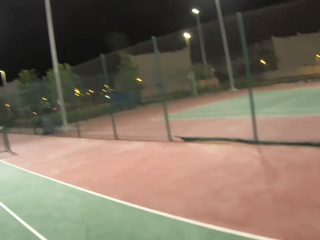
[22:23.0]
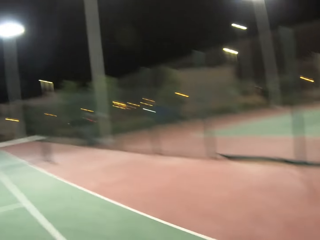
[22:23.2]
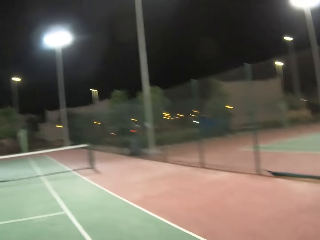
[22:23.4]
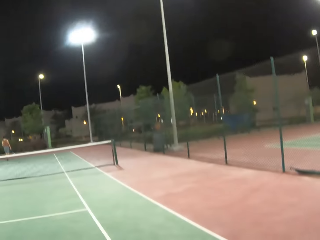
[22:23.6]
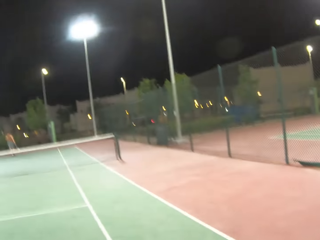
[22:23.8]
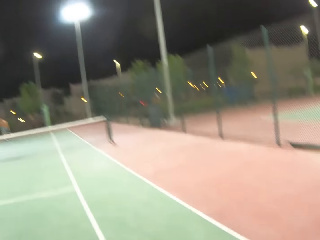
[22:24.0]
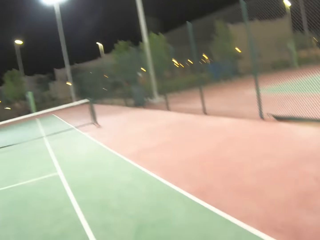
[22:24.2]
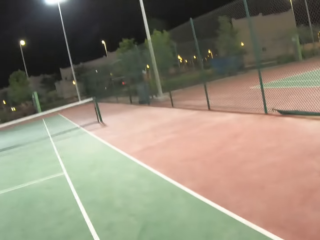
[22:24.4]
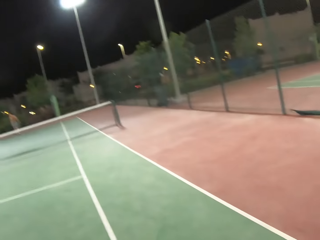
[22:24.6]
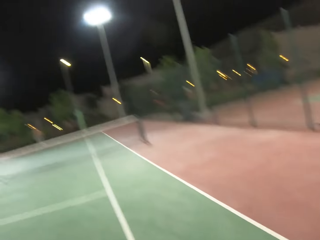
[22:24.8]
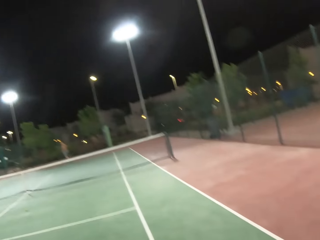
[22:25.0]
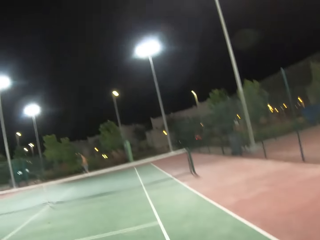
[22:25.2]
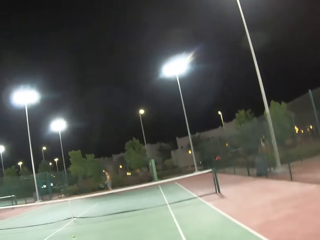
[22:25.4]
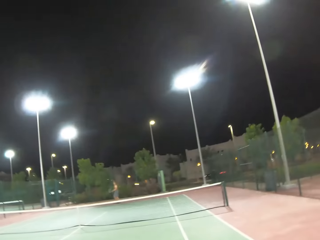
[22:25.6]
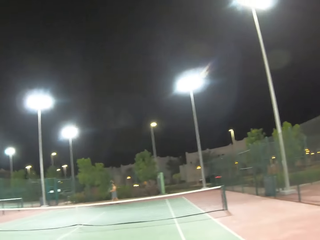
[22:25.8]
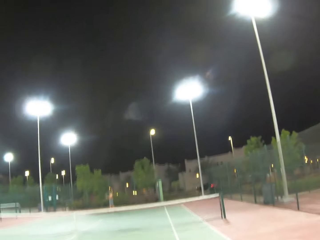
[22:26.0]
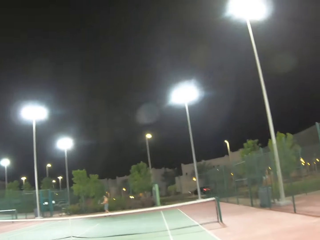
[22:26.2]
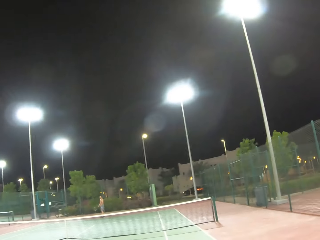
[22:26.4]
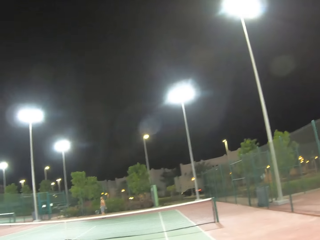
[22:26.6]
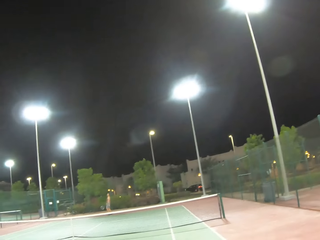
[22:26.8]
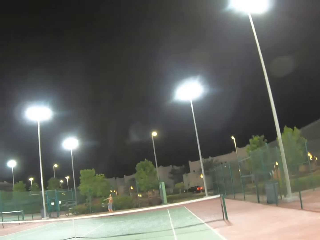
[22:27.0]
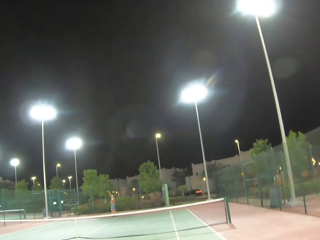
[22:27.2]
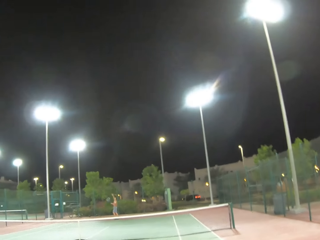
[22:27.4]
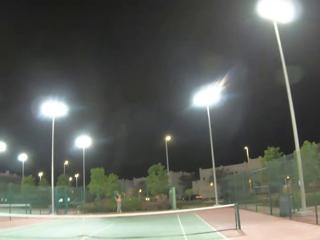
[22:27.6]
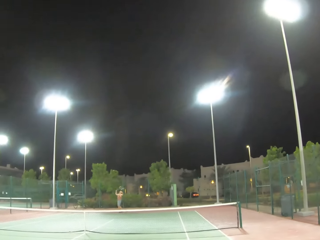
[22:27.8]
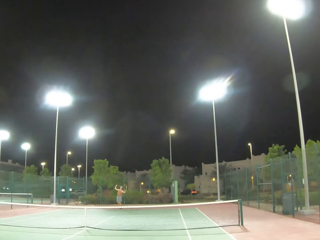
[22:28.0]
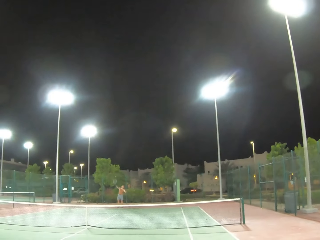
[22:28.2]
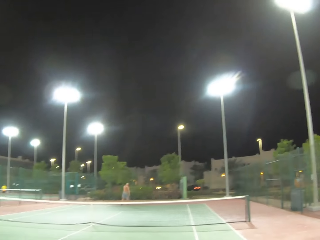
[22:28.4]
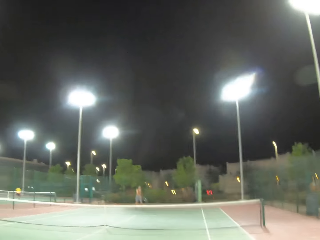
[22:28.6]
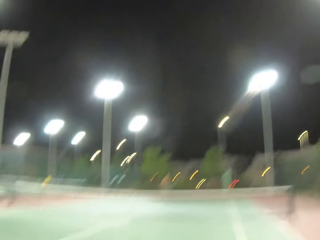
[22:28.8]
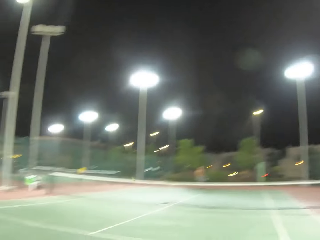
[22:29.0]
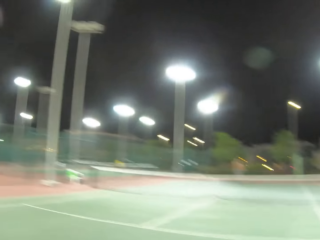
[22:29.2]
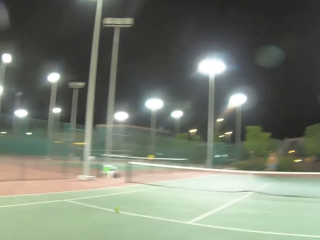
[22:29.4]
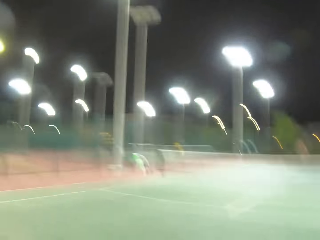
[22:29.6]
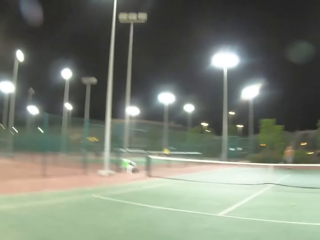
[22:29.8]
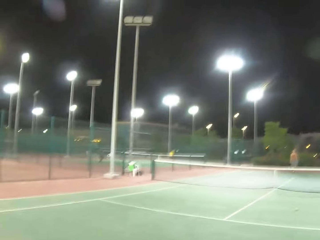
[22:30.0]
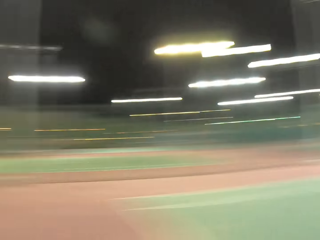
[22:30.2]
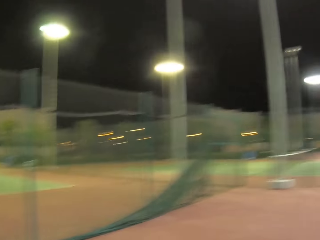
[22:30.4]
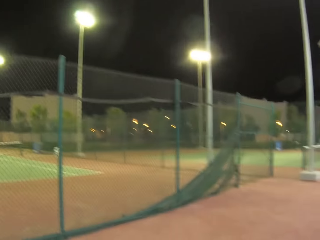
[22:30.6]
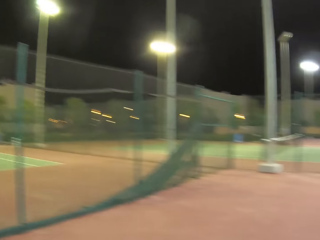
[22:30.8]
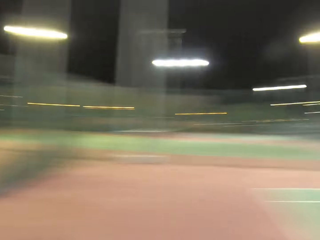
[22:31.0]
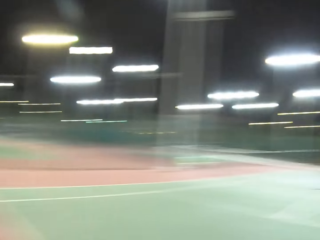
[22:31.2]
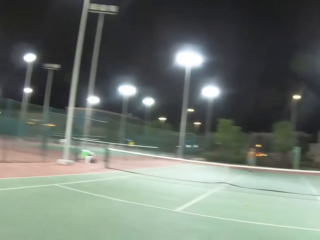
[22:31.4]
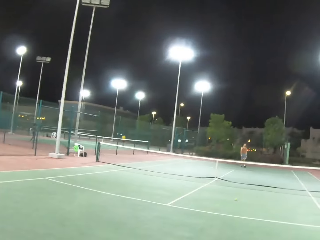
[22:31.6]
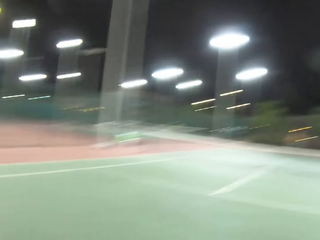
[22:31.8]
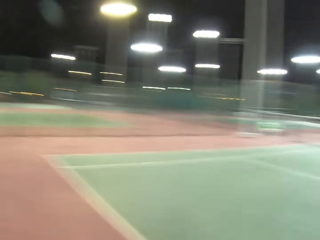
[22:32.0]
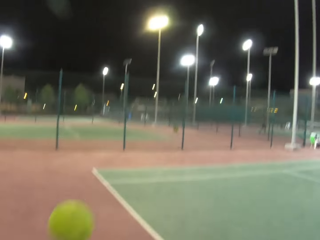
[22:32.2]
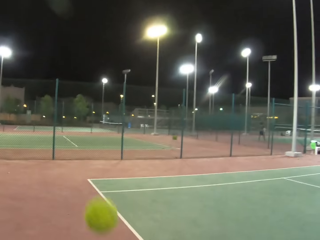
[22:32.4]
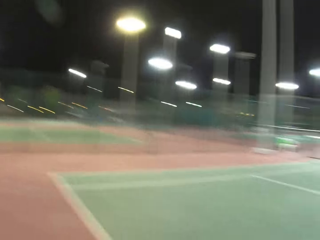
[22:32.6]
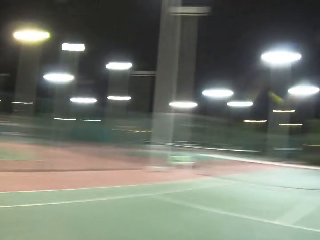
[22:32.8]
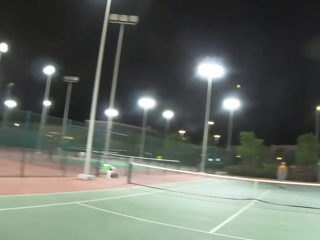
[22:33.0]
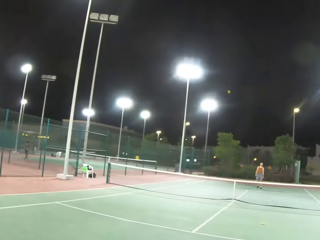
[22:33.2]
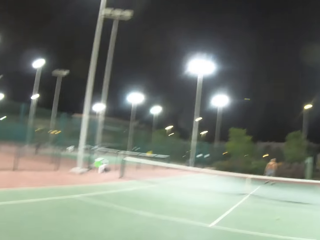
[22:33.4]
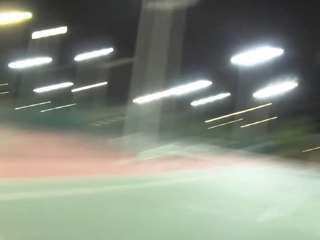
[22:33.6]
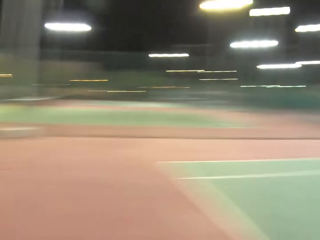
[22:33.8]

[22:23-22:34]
A man serves a tennis ball in the court. The camera wearer walks around in the tennis court.

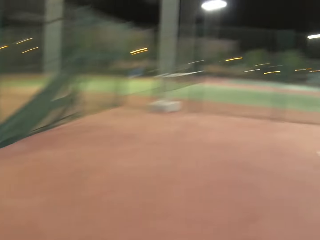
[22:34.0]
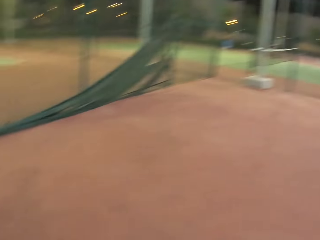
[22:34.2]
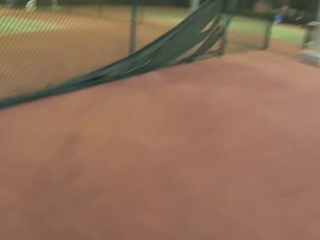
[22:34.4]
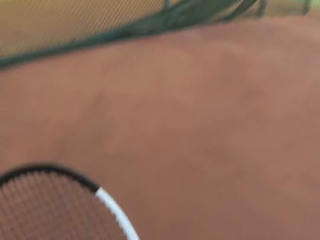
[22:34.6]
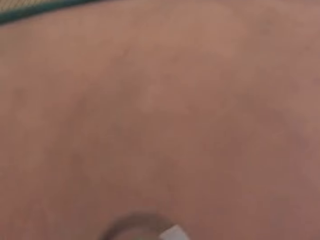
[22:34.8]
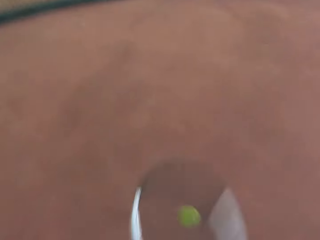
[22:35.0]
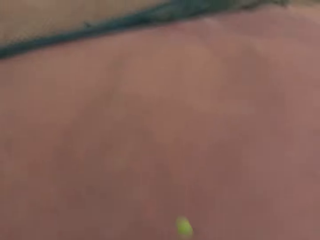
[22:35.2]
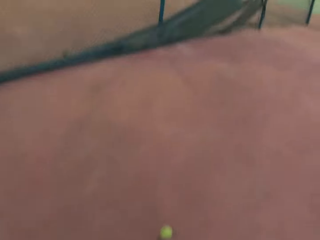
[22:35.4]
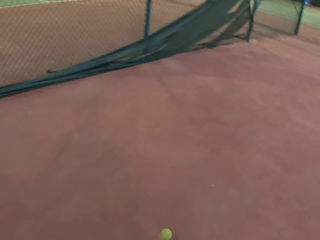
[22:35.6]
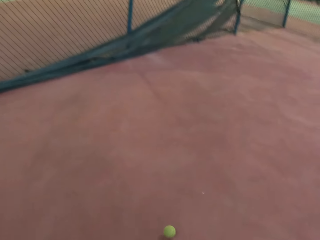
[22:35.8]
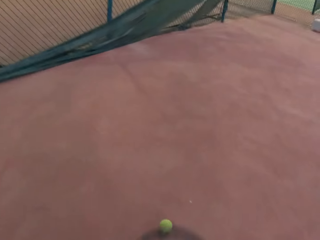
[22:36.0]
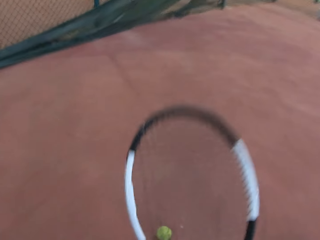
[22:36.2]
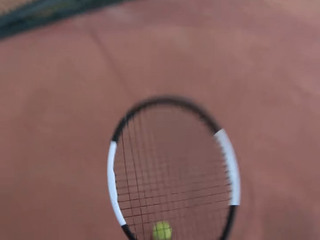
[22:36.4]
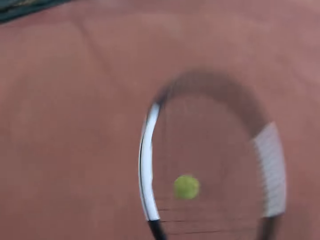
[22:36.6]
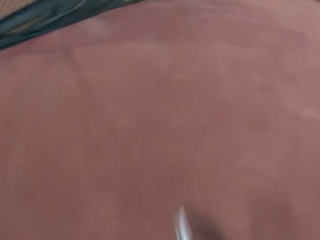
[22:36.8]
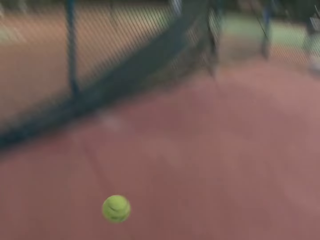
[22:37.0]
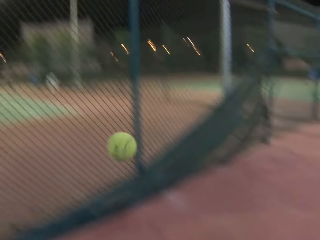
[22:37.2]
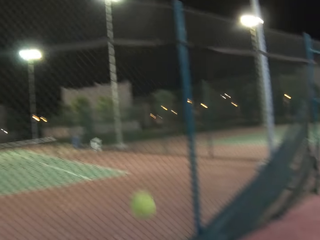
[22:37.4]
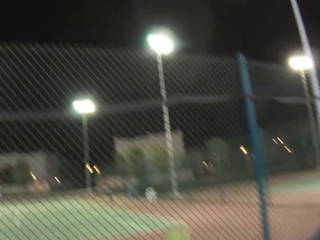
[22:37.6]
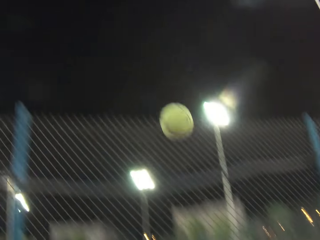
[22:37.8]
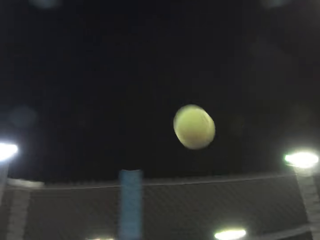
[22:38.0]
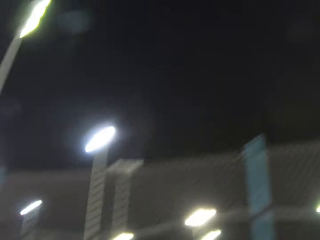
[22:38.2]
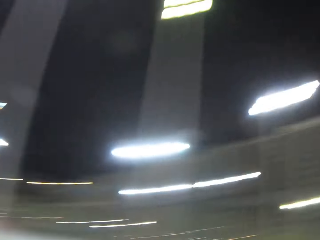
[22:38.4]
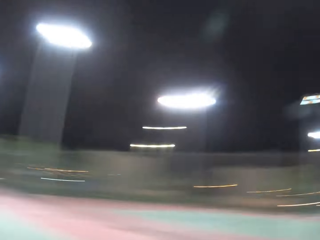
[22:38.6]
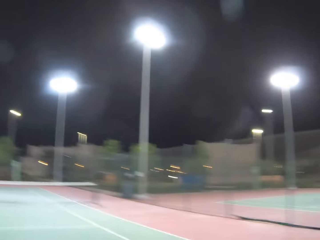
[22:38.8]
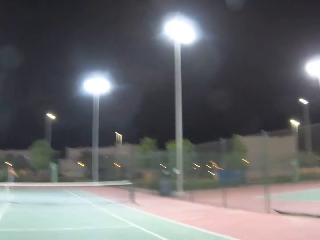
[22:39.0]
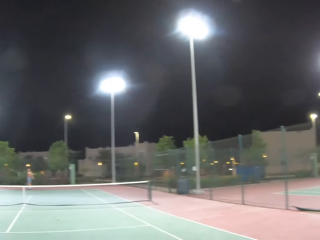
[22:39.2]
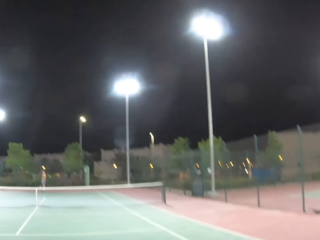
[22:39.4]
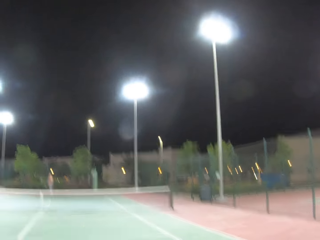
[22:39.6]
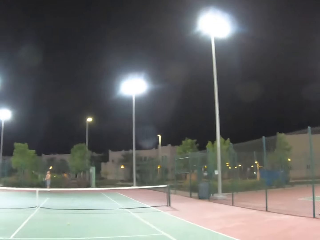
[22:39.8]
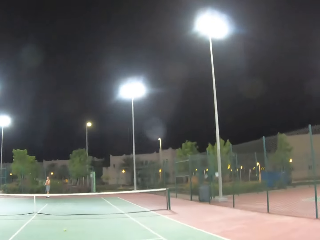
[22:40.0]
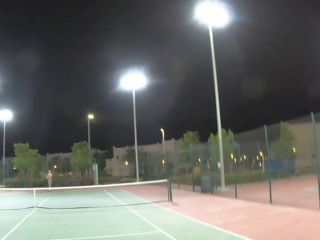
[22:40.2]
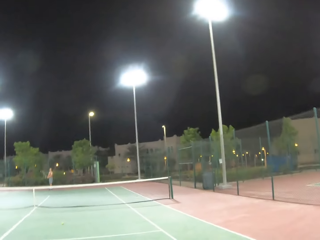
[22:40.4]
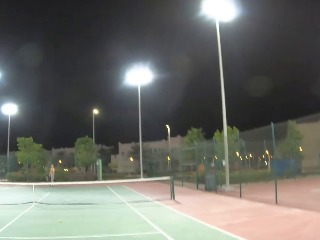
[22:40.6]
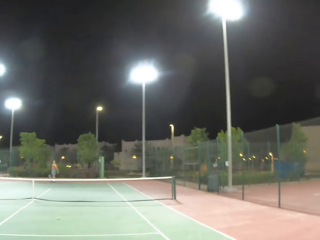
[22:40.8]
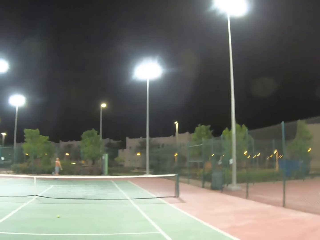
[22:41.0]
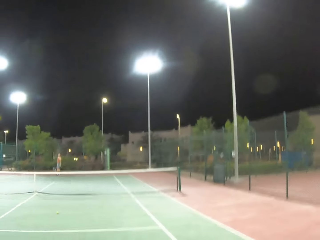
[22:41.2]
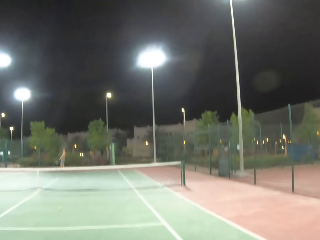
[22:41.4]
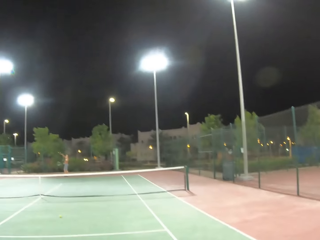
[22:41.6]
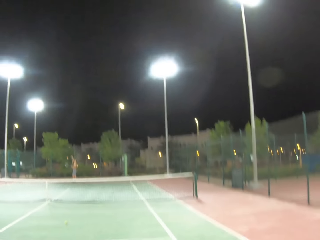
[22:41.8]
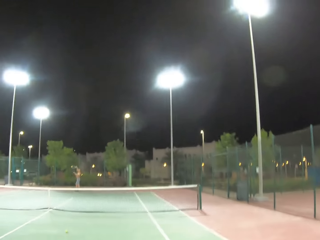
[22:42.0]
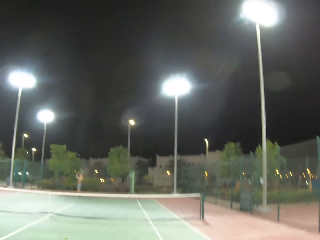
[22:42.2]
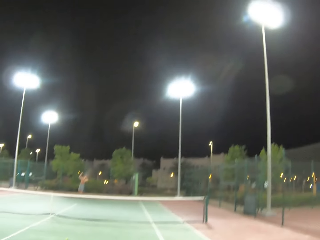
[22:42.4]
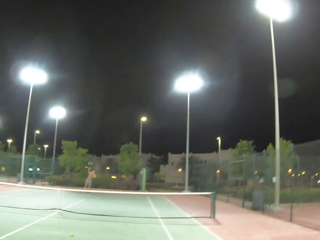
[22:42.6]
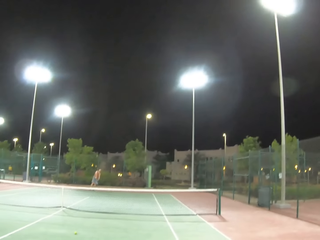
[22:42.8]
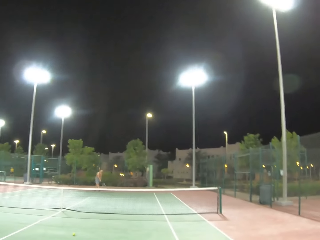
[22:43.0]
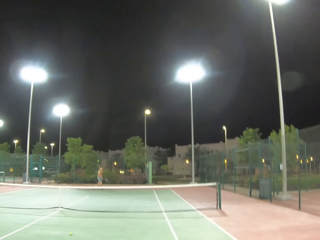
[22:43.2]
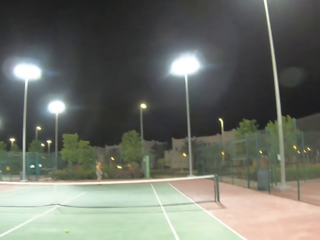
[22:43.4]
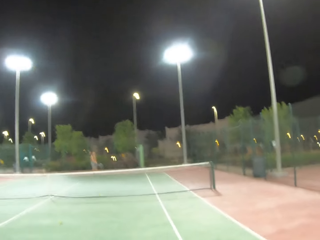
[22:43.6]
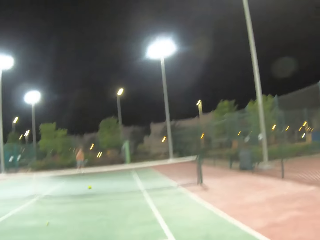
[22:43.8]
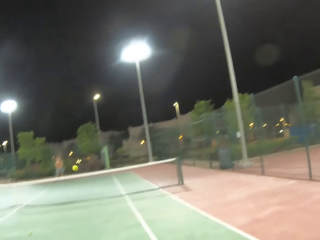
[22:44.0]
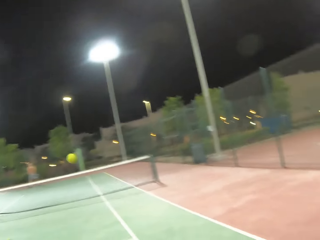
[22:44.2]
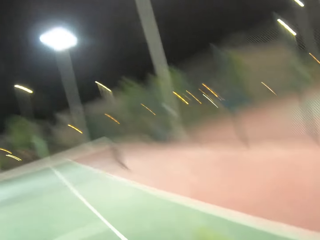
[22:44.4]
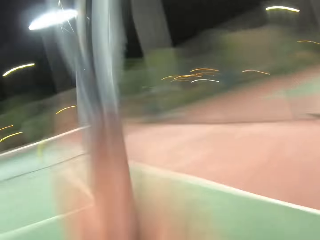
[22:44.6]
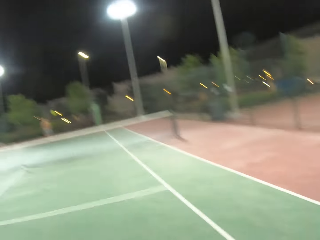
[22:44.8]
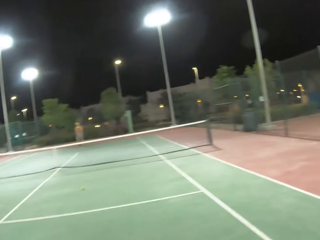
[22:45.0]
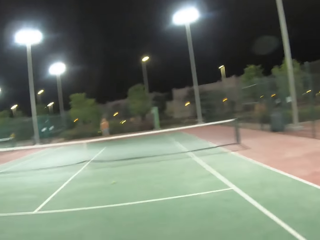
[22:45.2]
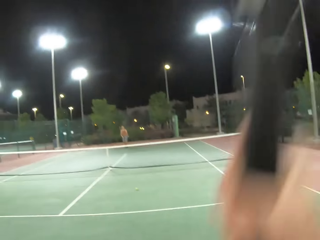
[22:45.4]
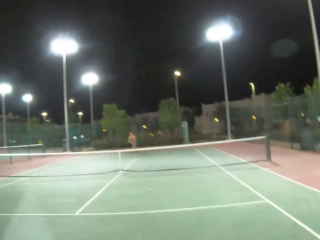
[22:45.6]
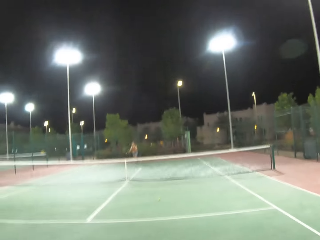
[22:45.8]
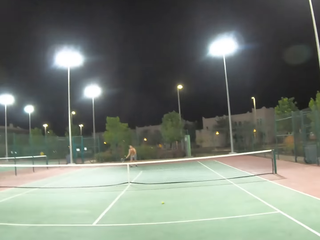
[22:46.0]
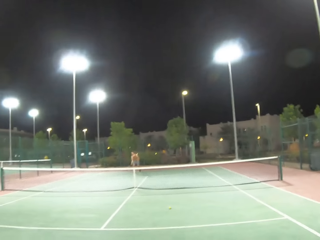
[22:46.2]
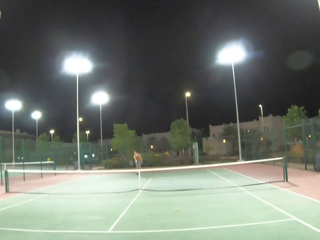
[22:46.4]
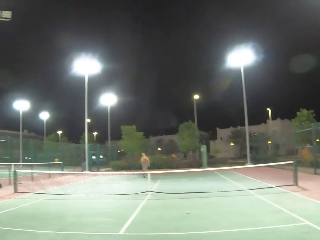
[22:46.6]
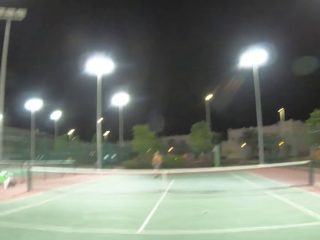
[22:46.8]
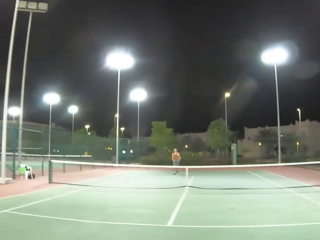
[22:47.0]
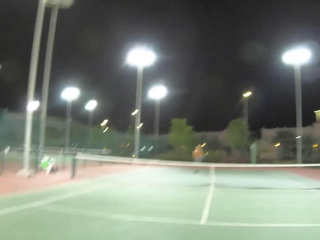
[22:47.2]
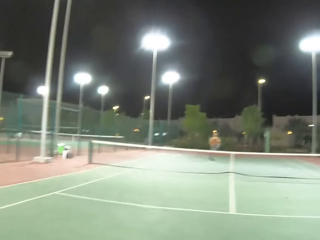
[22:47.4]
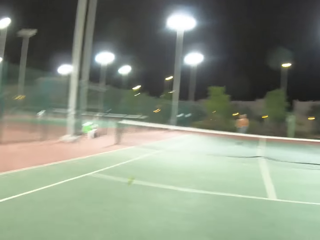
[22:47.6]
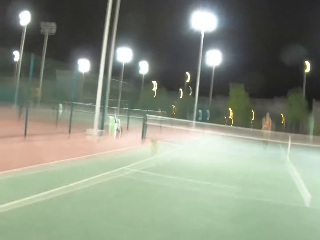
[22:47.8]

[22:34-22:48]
The camera wearer dribbles a tennis ball on the ground with a racket in the court. A man serves a tennis ball in the court. The camera wearer plays tennis with a person.
